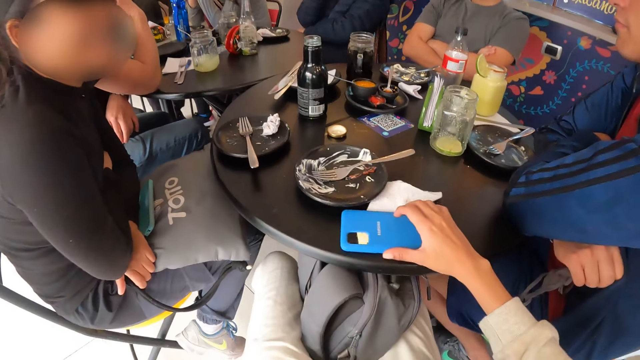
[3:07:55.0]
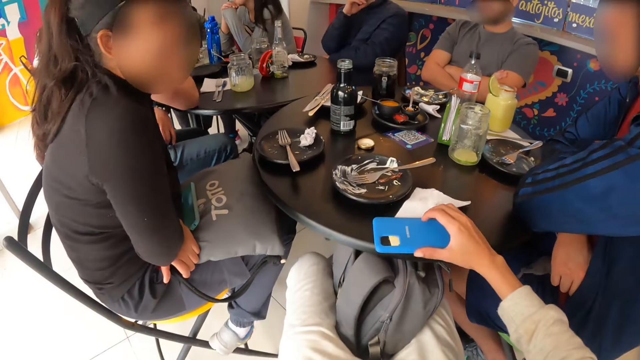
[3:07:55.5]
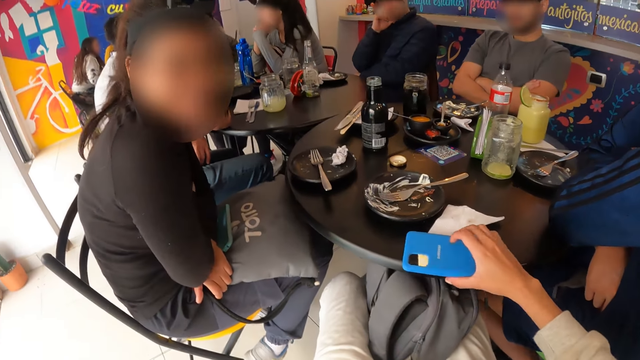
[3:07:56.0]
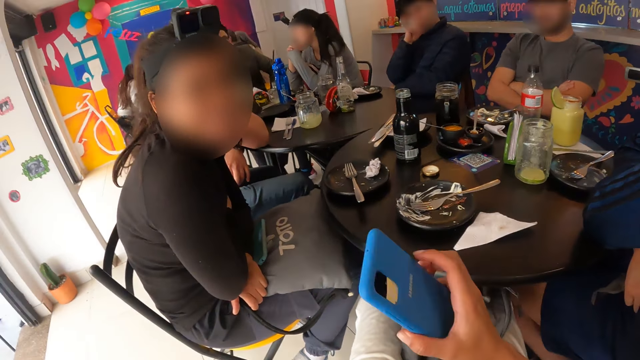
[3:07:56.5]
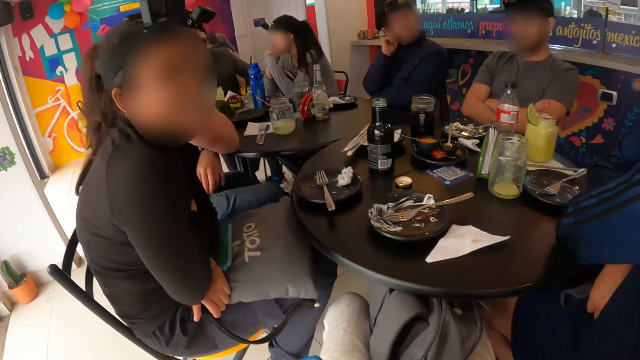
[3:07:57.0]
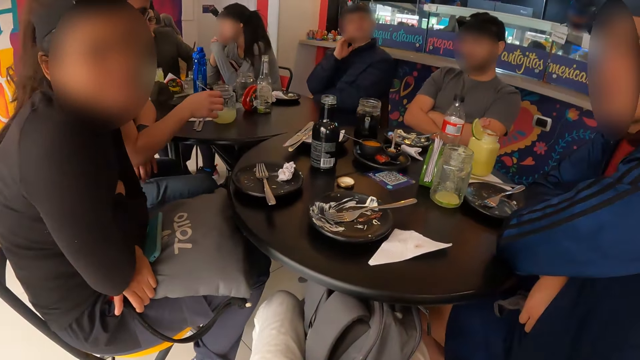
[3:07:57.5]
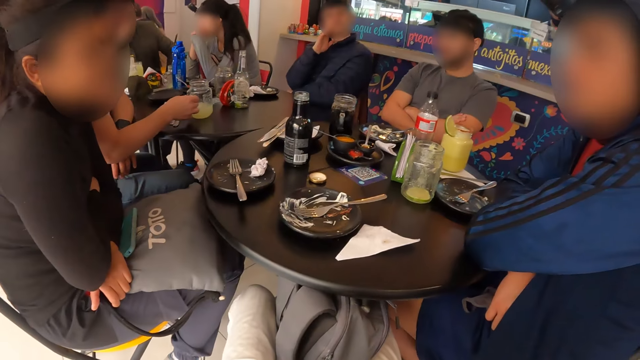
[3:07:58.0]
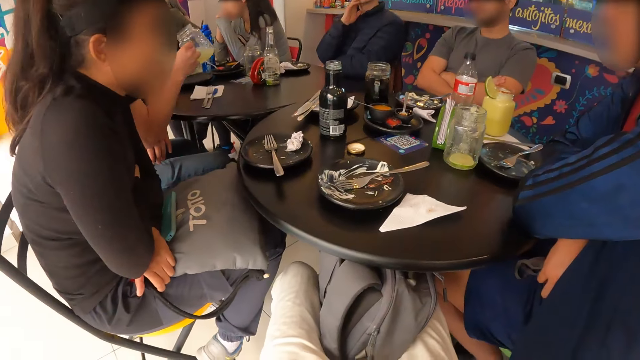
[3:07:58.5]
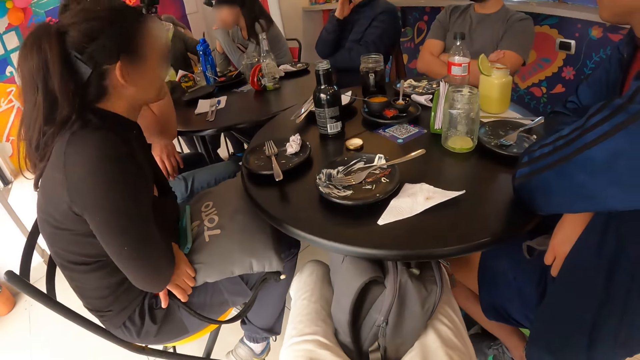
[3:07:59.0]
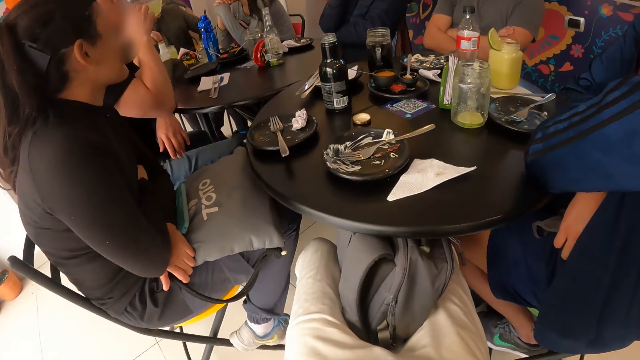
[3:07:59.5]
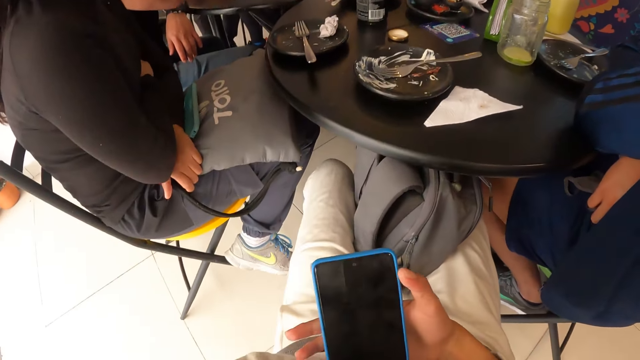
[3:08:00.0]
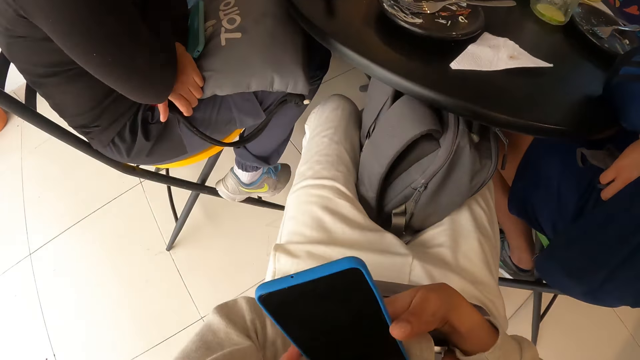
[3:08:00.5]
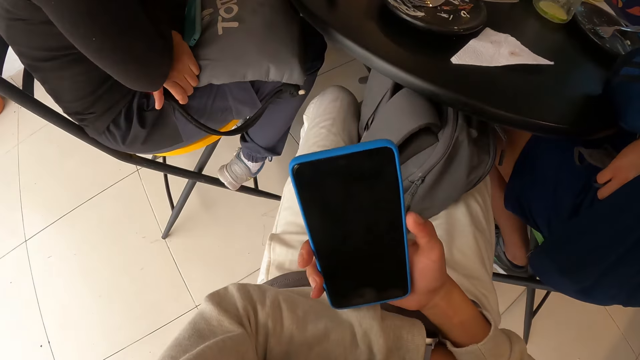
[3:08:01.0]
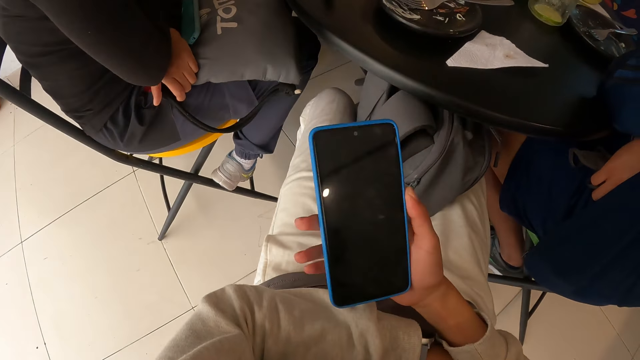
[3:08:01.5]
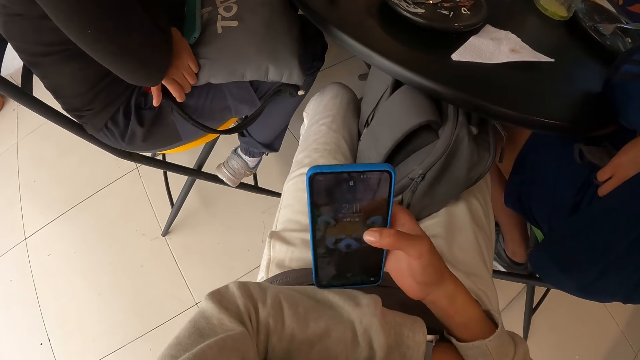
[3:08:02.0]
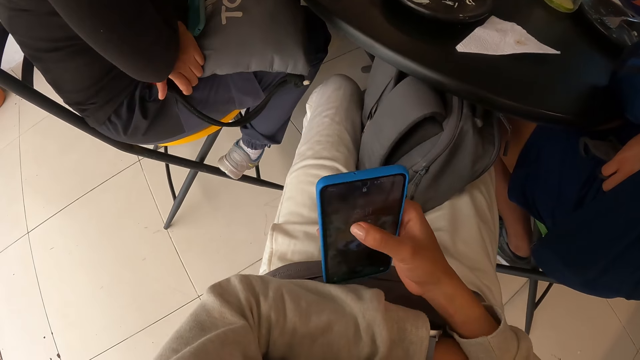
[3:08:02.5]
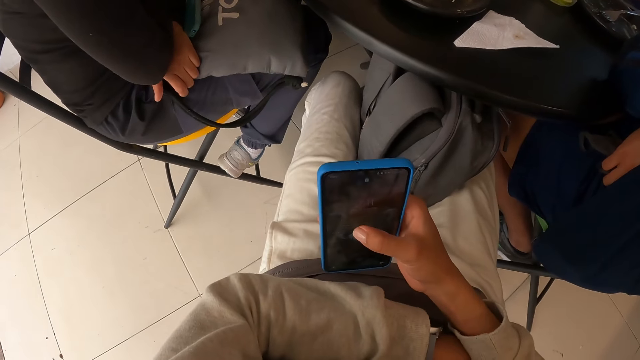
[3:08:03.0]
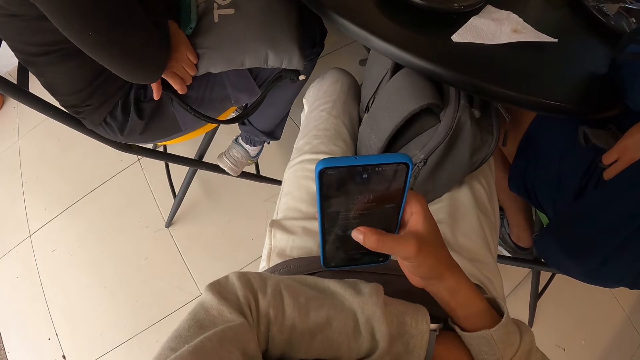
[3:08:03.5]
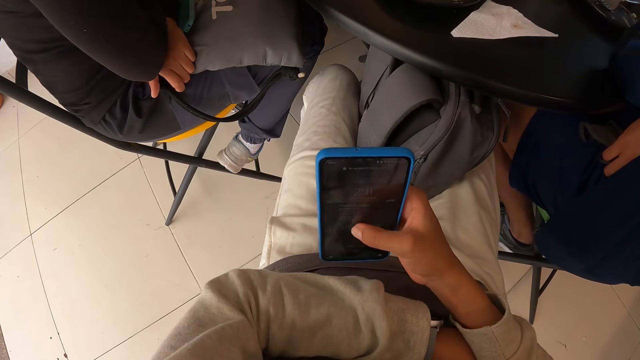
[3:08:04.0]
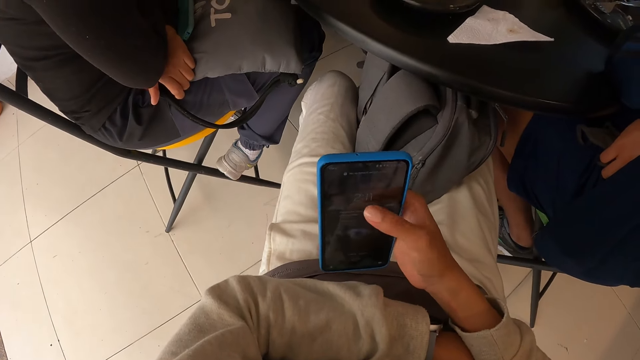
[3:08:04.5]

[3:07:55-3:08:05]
The camera wearer operates the mobile phone with her right hand.

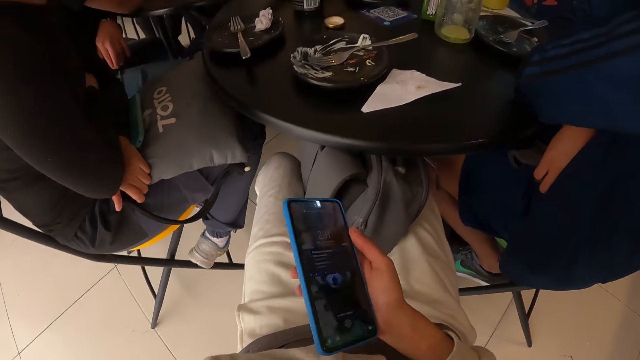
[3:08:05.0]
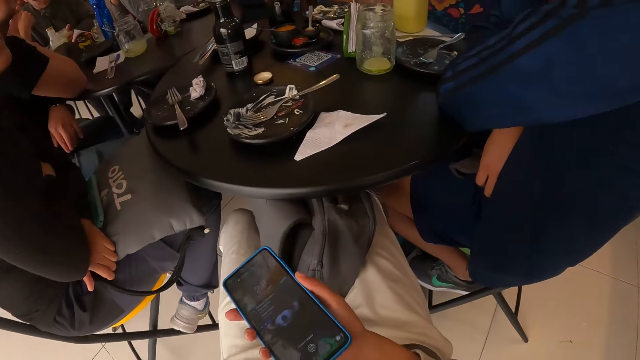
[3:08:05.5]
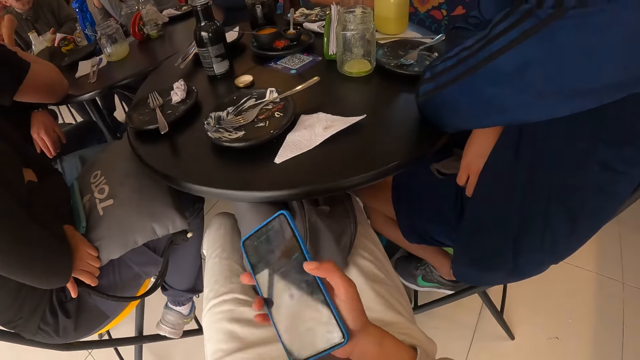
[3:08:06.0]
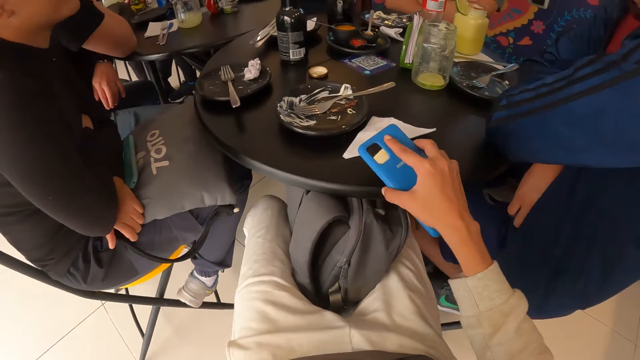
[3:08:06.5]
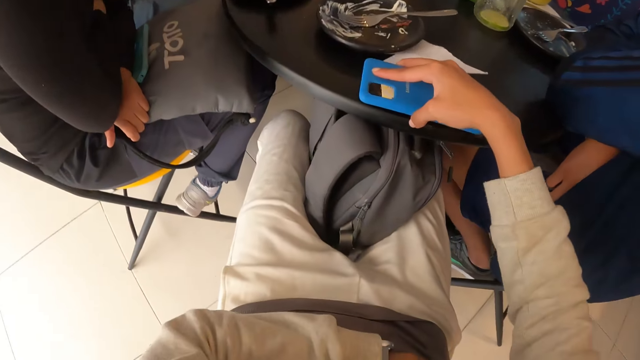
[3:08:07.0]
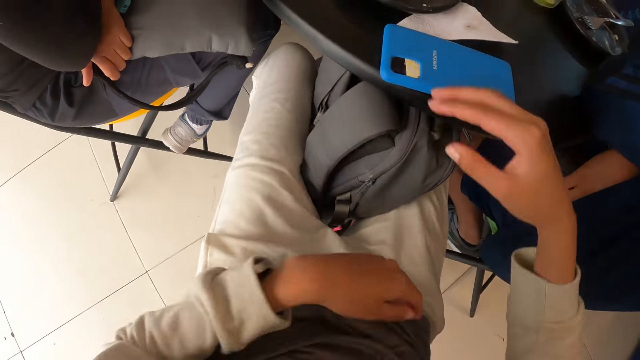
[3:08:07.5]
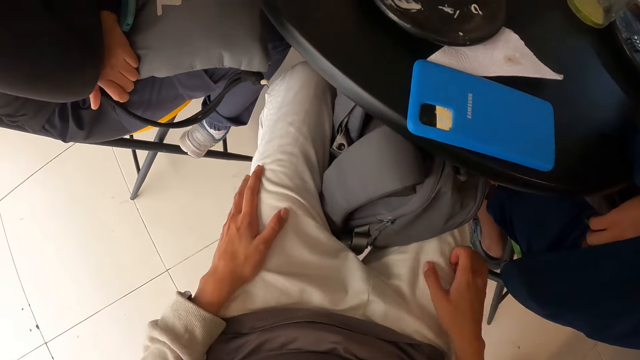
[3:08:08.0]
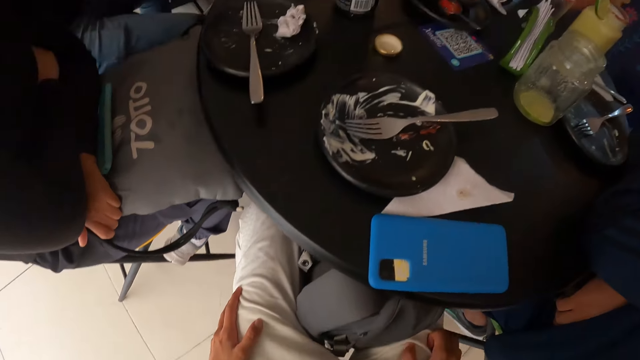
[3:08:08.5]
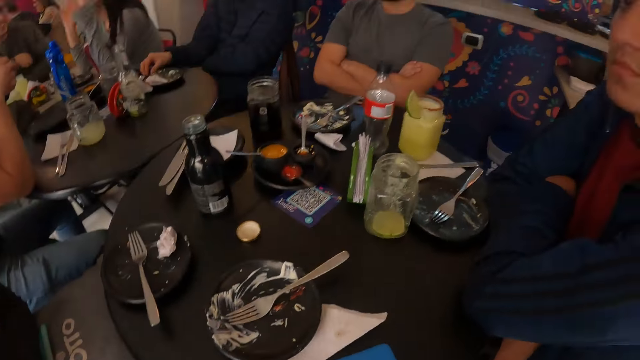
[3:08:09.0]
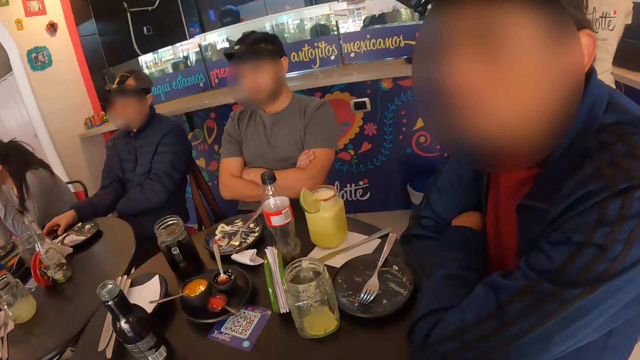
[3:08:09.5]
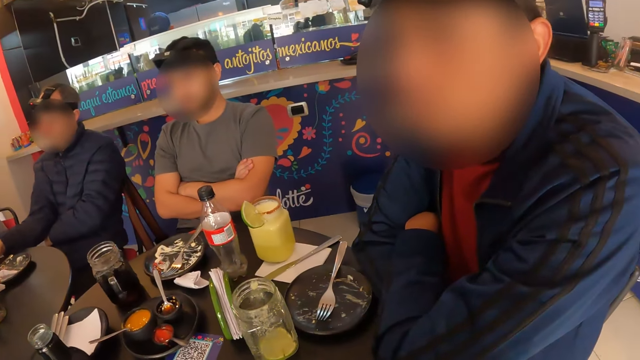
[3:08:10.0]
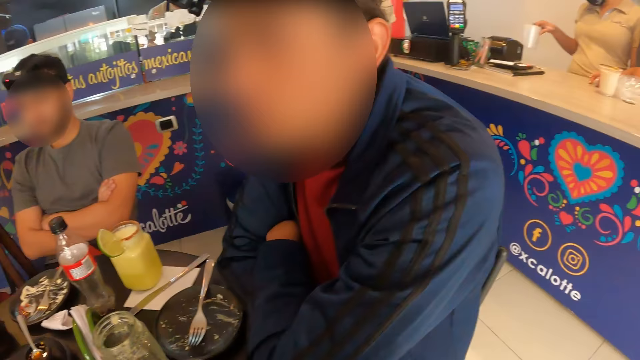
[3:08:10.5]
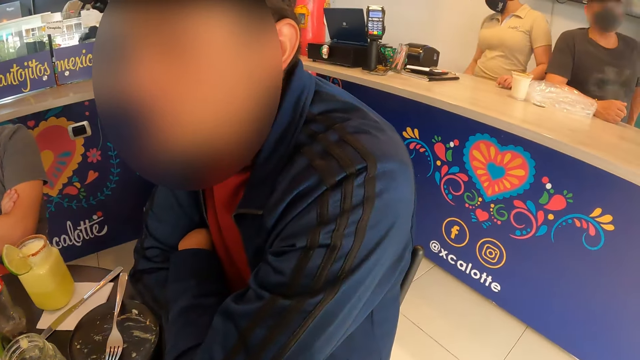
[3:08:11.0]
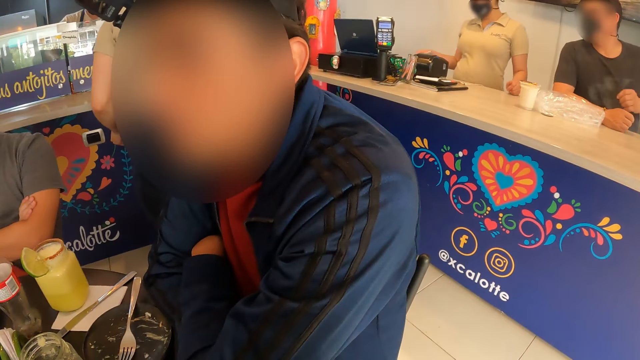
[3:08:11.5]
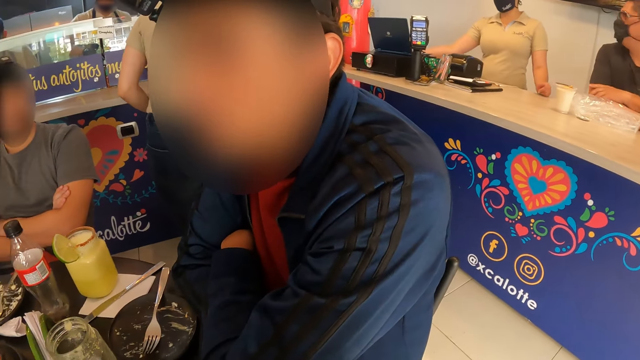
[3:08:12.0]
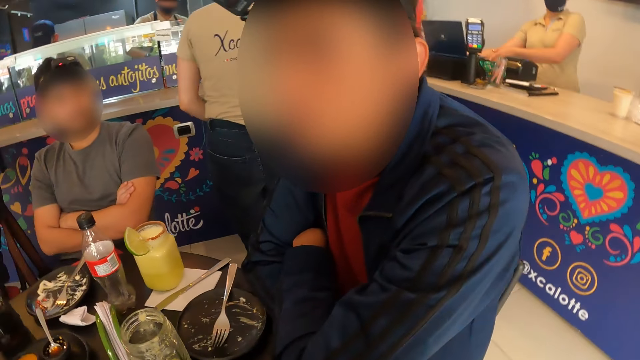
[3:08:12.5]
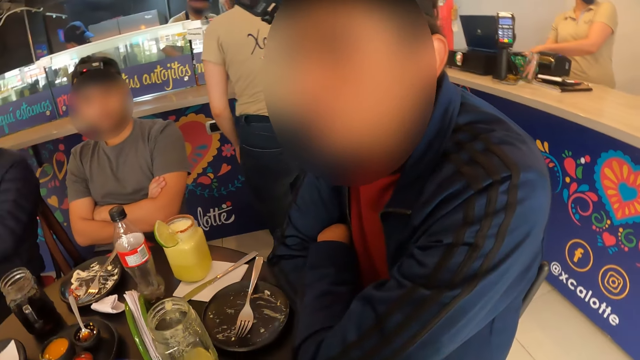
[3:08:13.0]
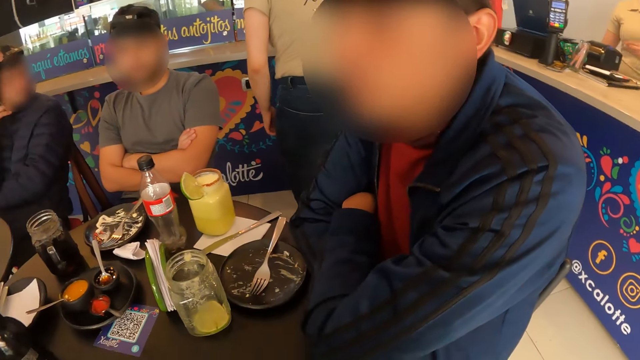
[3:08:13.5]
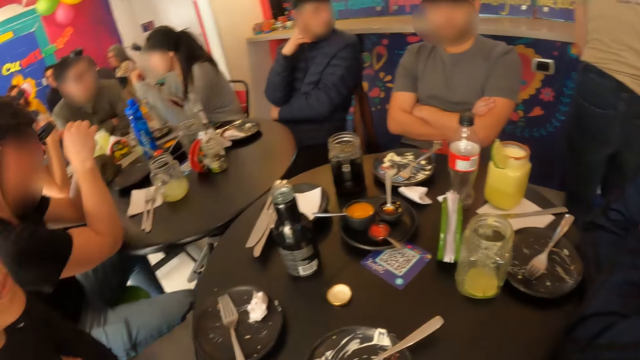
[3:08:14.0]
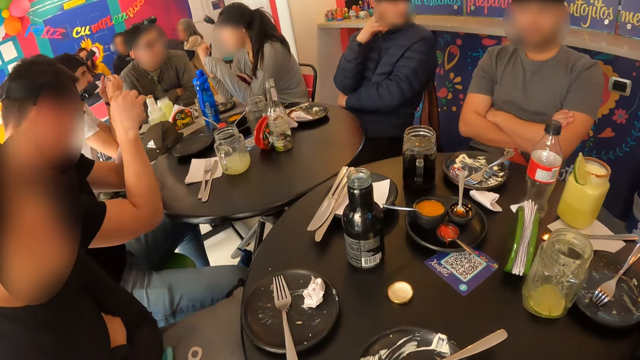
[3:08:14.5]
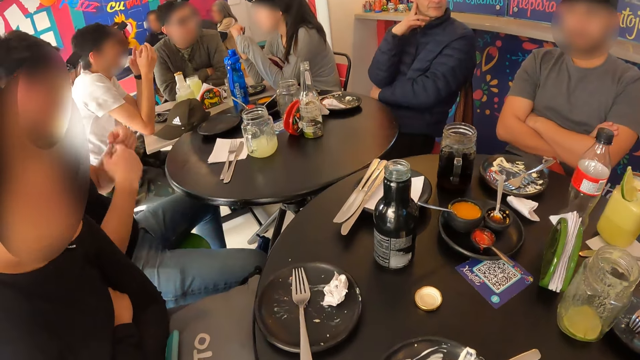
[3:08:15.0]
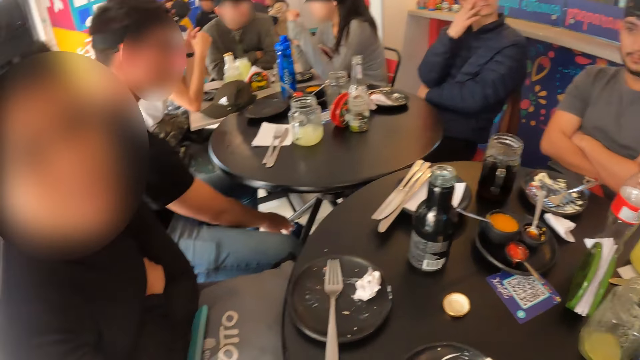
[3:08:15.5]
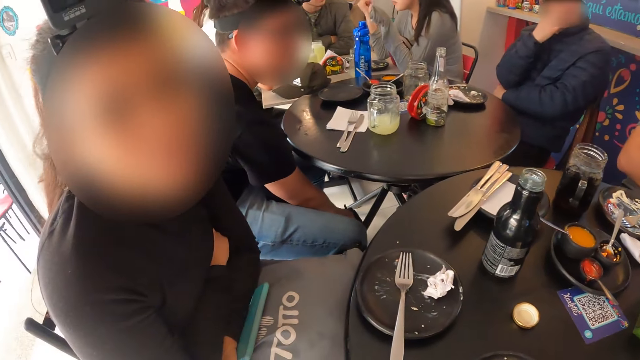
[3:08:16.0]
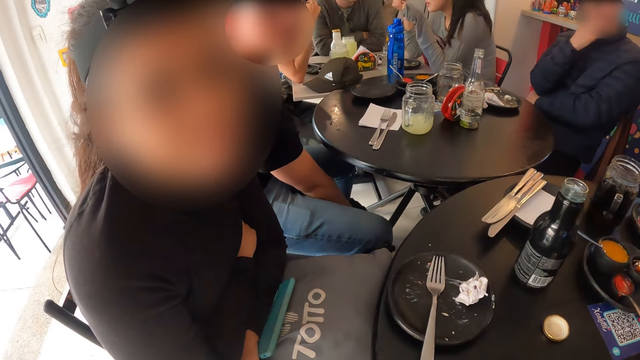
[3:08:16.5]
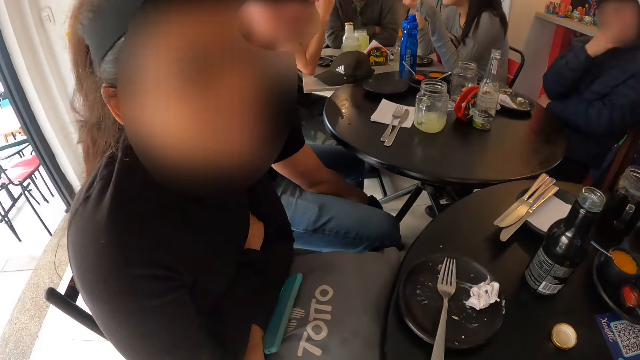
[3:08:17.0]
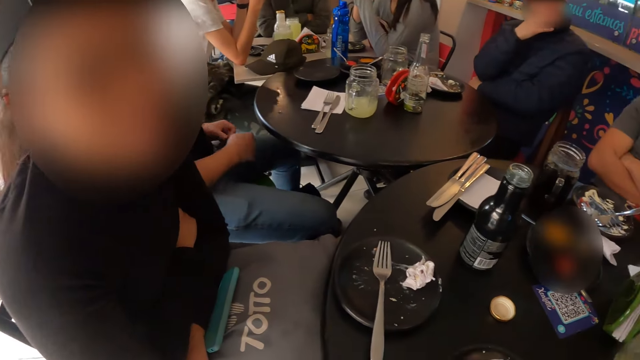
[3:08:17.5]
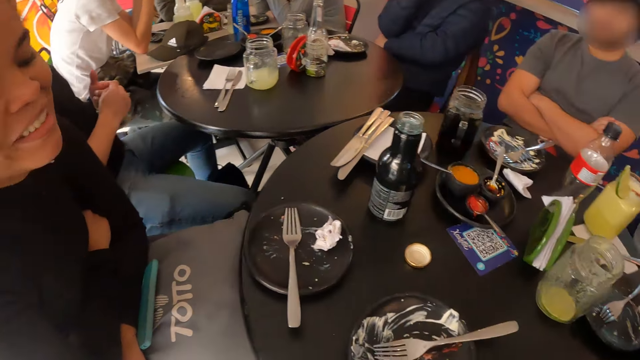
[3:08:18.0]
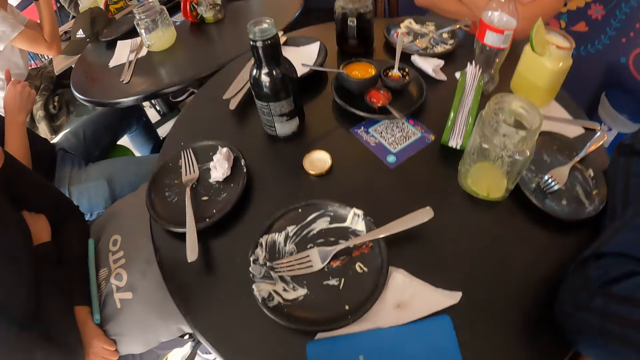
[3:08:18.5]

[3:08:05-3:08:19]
The camera wearer drops the mobile phone on the table with her right hand. She places her hands on her lap. She looks around. The waiter holds a cup in her right hand, and moves a computer system on a table with her right hand. The camera wearer interacts with a group of people. The man touches a bag on the floor with his right hand.
